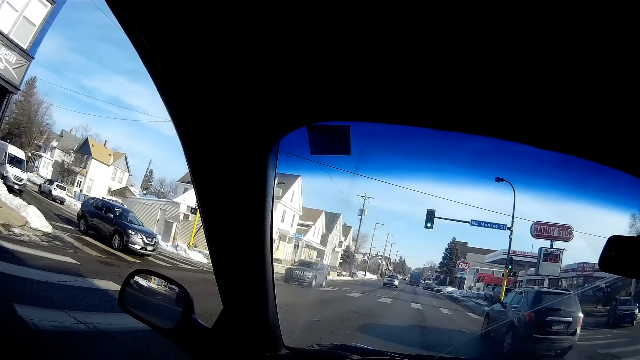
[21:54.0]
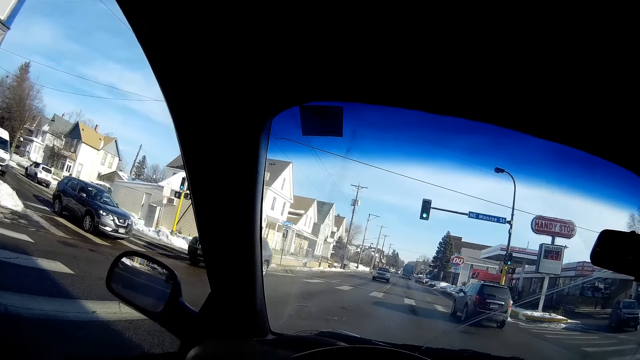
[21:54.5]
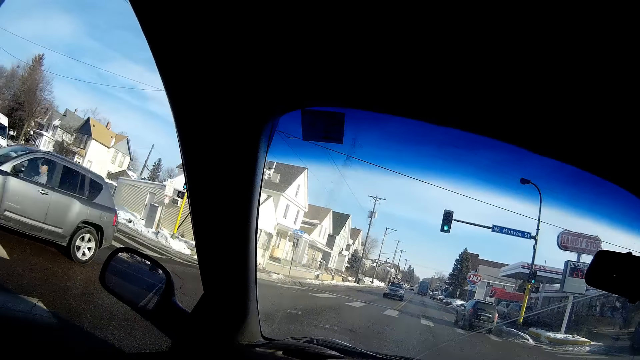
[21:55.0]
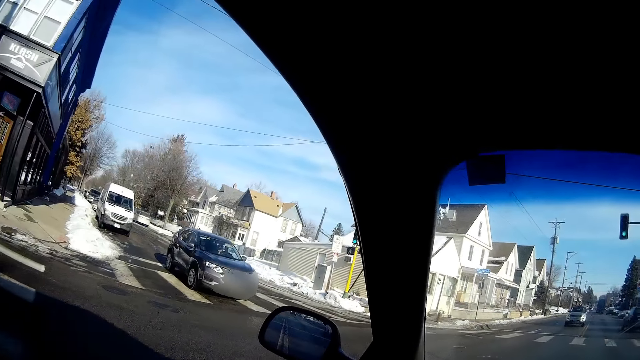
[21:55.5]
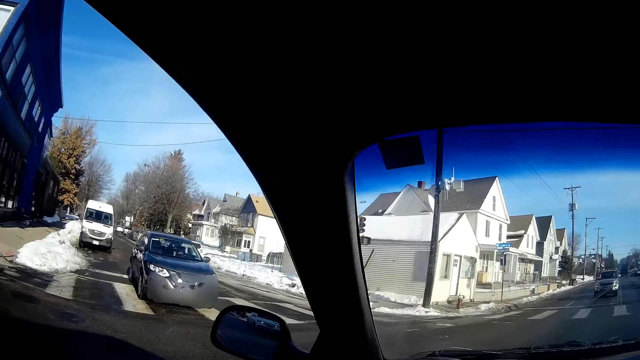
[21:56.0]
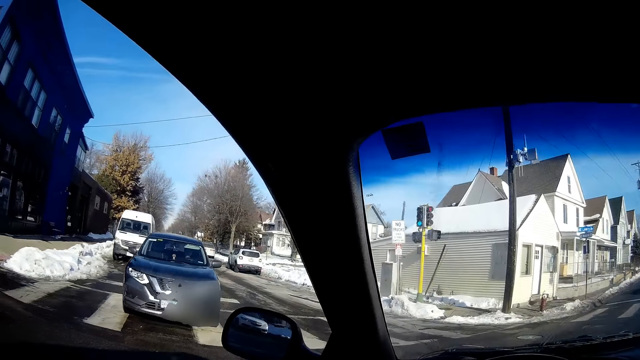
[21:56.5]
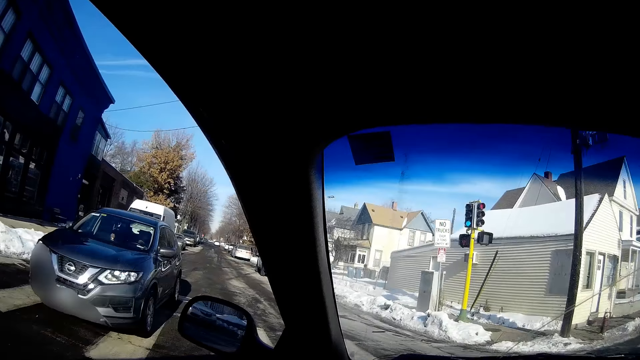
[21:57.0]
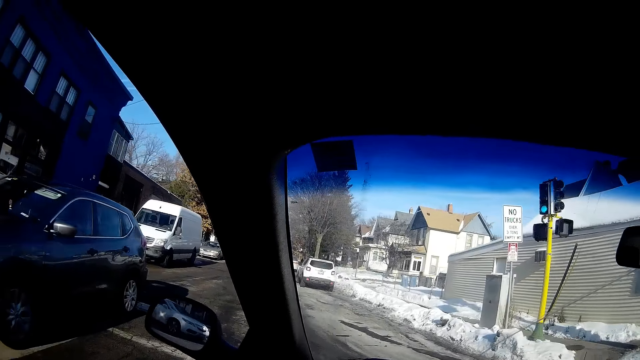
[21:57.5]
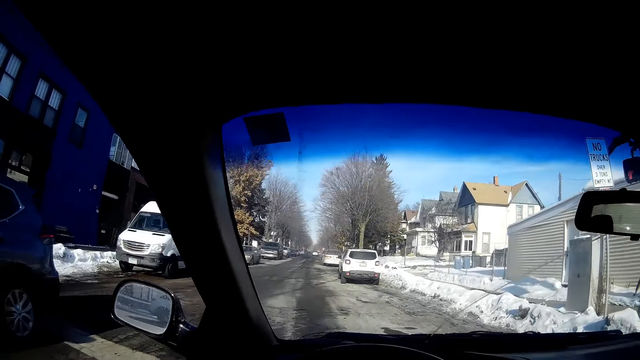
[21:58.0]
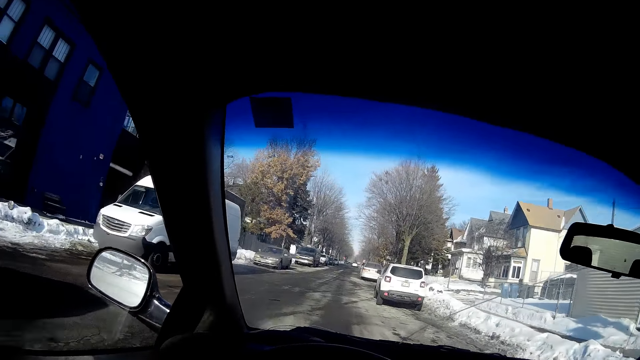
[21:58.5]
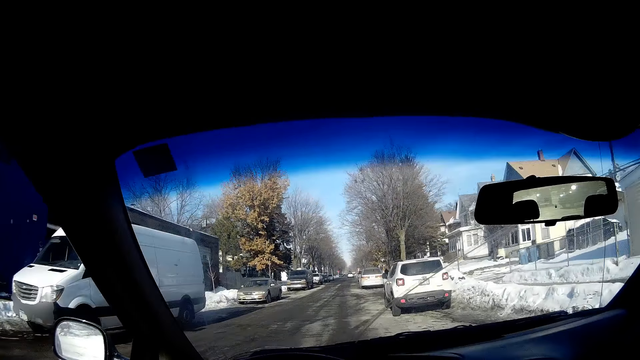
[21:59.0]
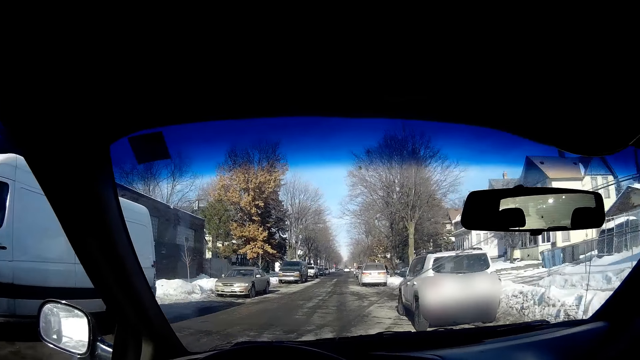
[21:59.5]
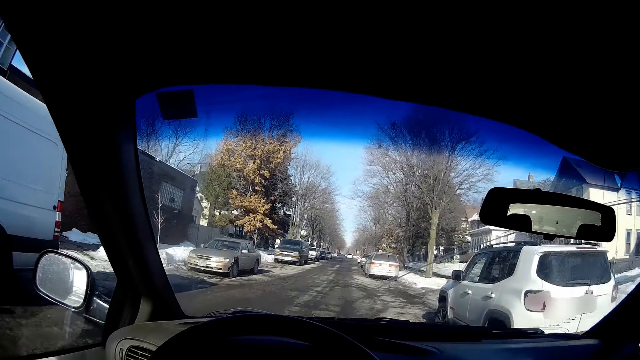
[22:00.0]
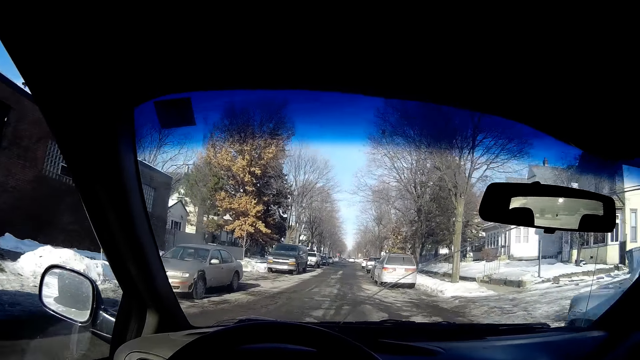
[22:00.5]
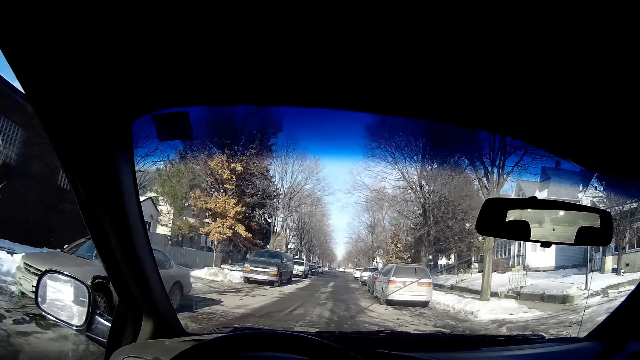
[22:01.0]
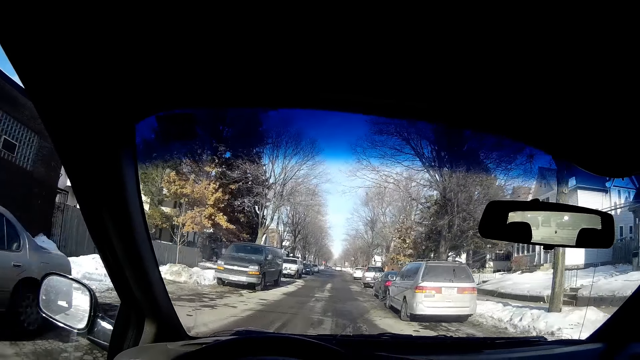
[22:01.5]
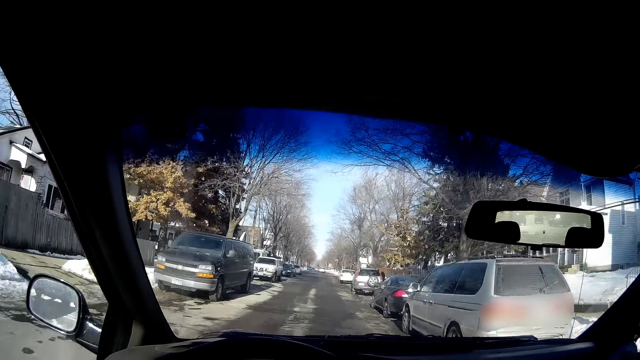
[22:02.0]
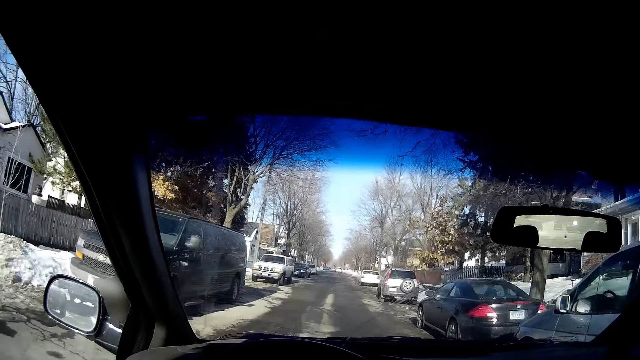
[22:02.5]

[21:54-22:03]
The camera wearer looks around the road. They make a left turn. They drive the car.

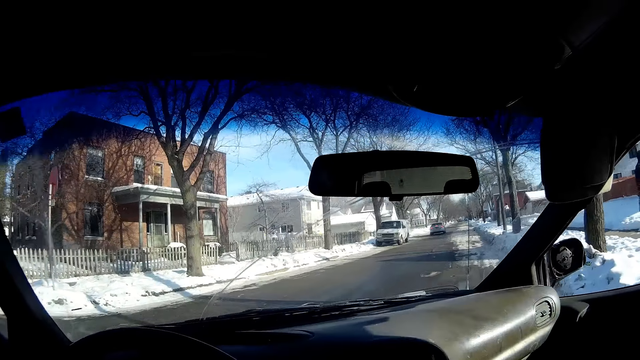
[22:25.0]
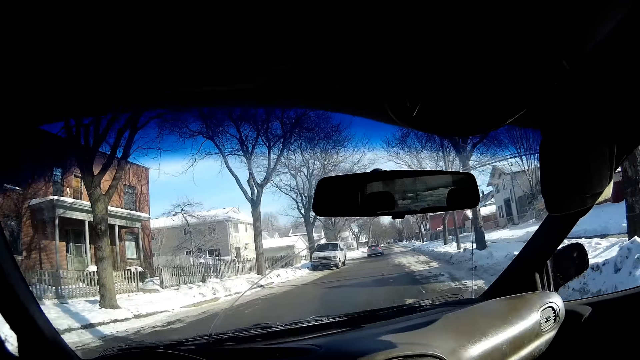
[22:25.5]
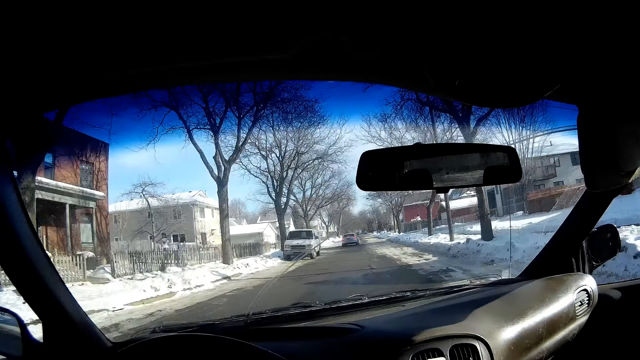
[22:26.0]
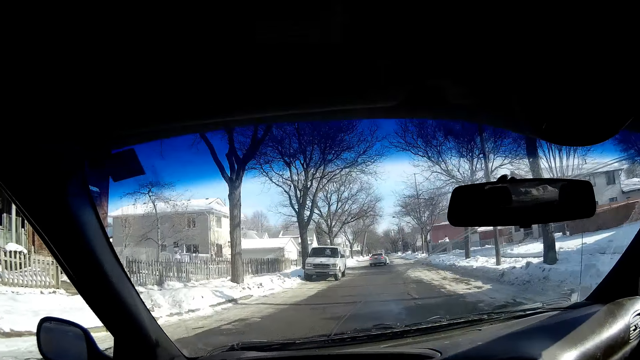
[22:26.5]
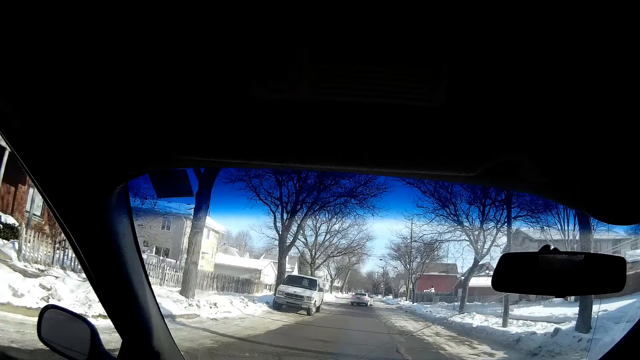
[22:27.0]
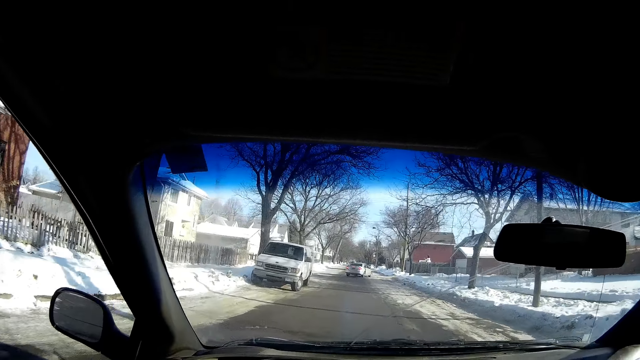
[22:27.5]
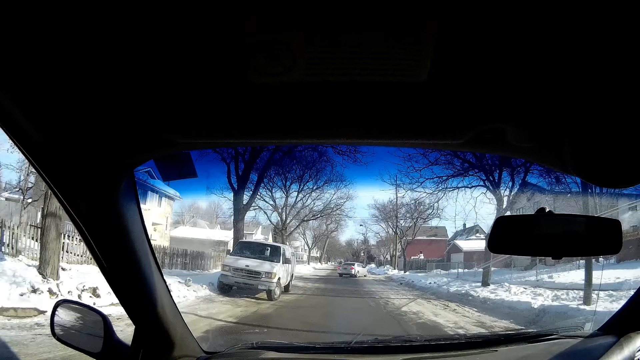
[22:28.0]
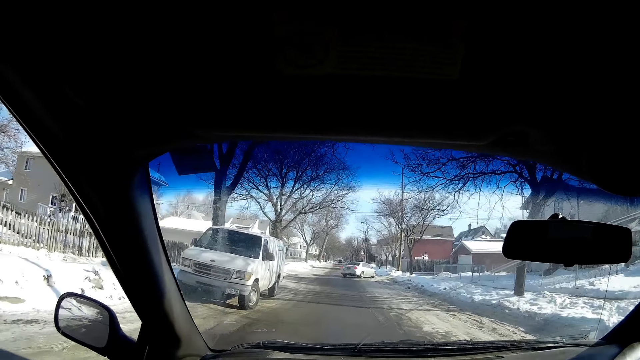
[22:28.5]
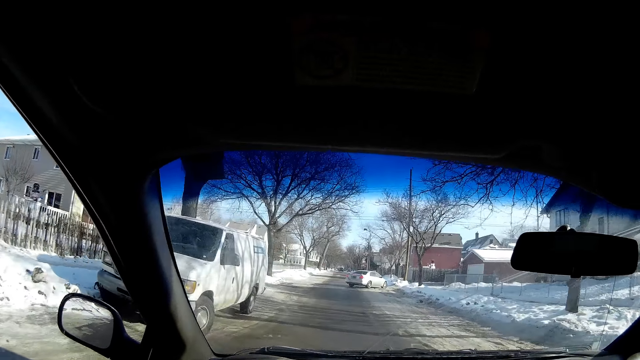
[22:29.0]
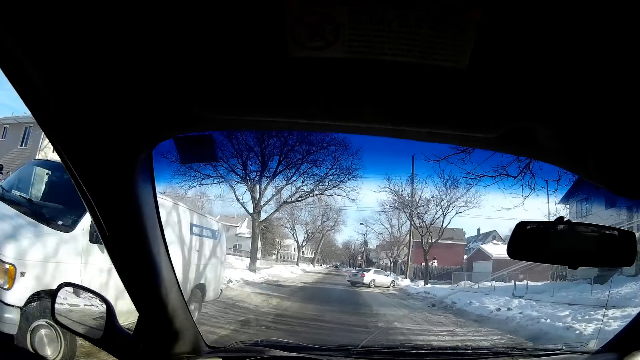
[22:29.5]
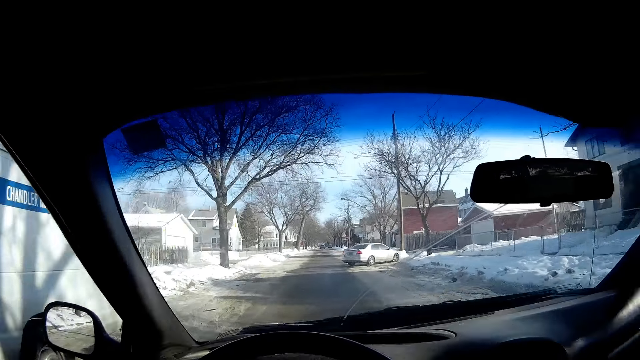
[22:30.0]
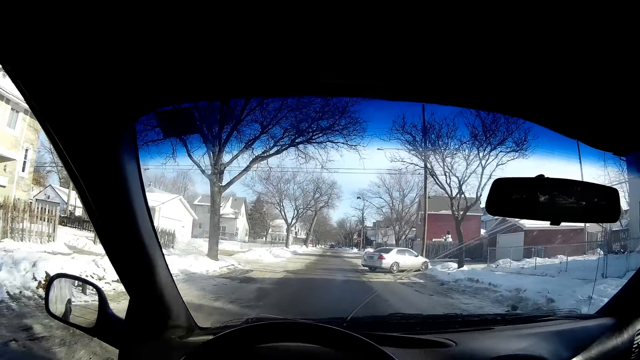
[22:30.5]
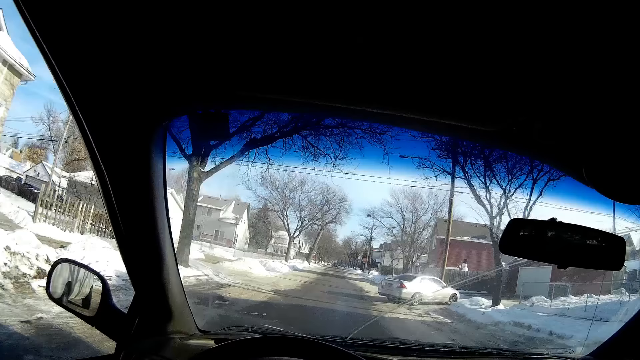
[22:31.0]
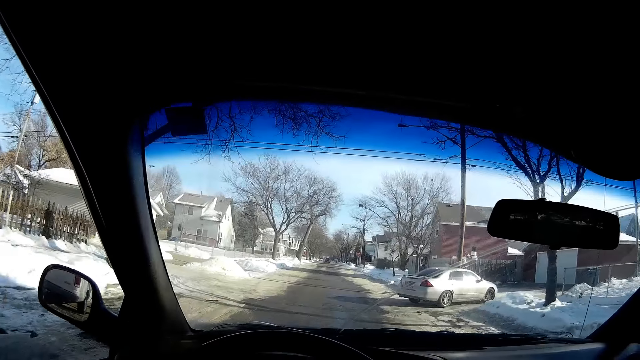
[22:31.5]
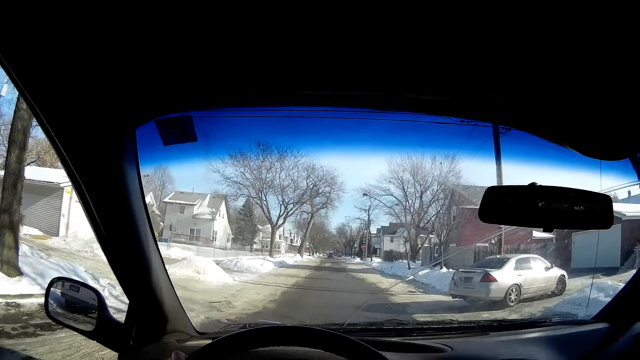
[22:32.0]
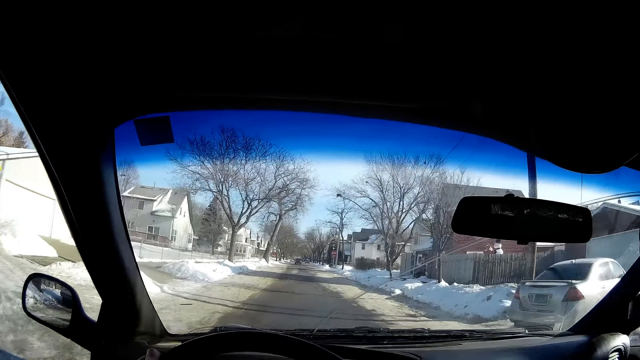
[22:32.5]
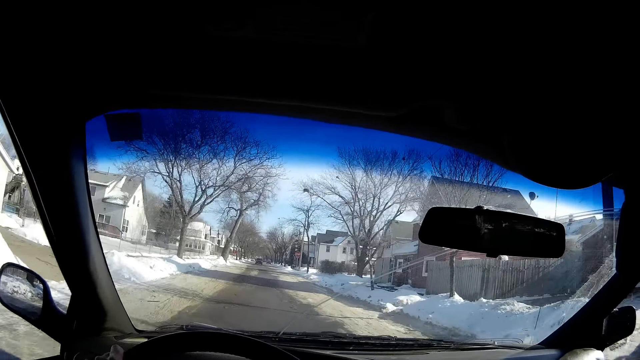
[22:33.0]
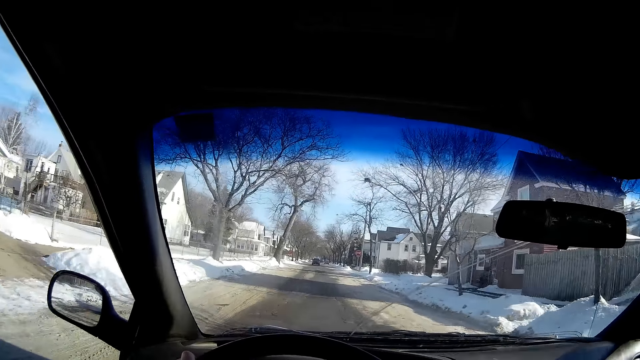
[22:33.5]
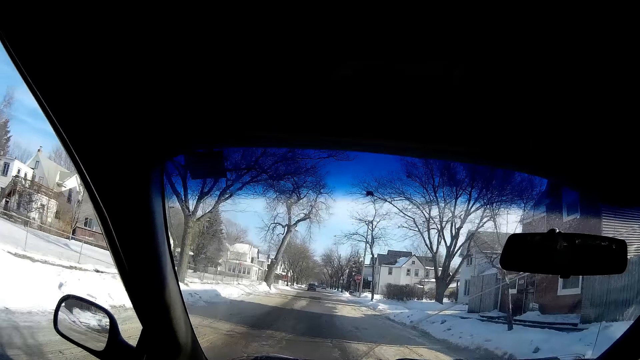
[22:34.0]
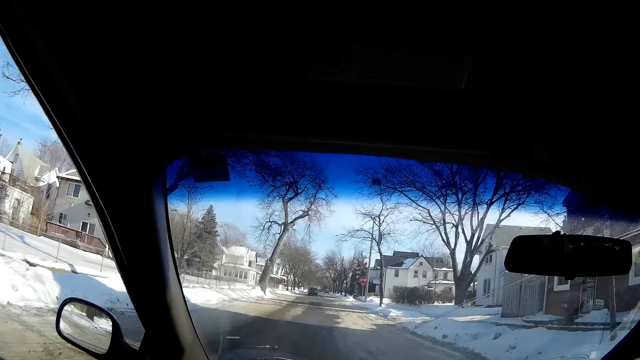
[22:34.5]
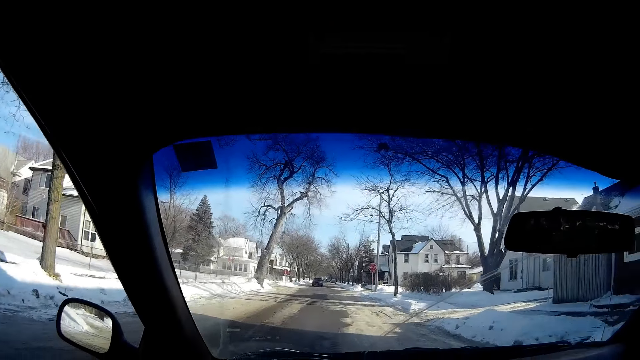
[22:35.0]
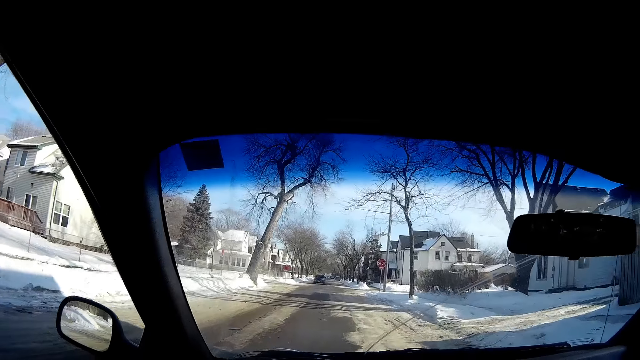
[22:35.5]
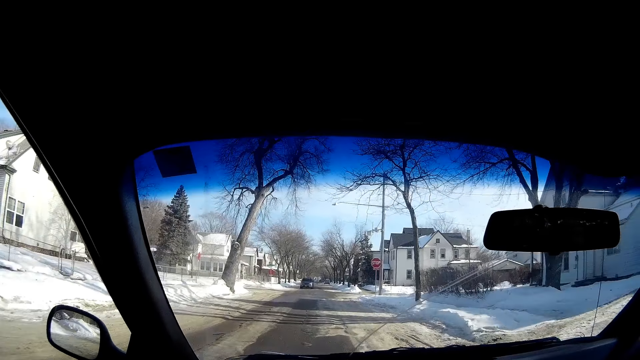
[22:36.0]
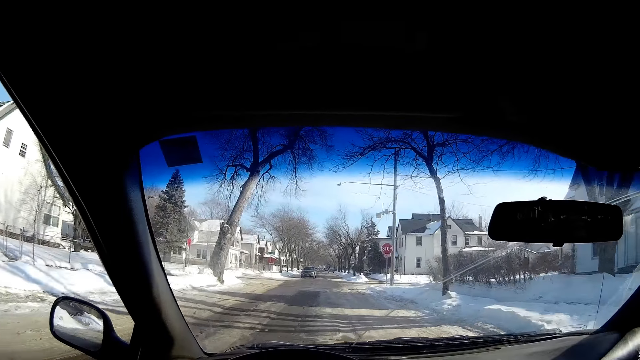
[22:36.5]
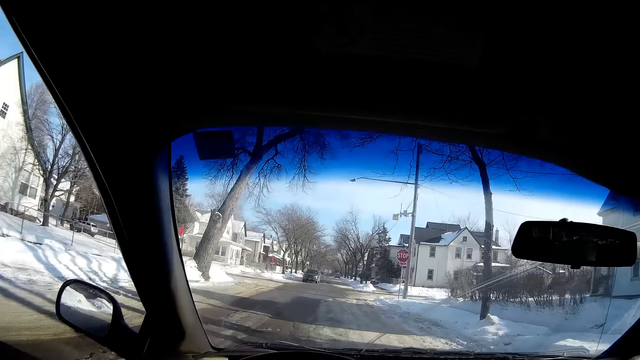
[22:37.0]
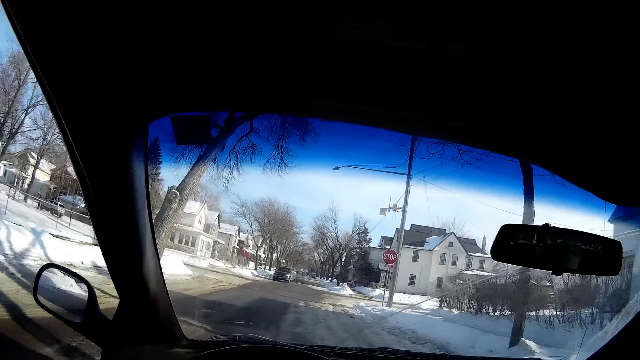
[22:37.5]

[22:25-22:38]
The camera wearer makes a right turn.
